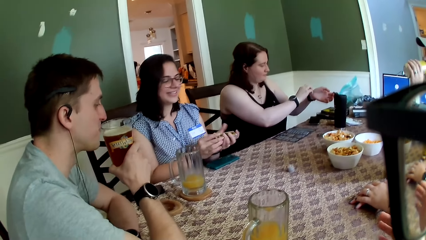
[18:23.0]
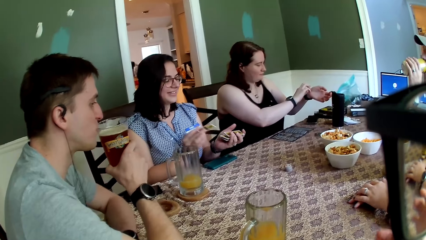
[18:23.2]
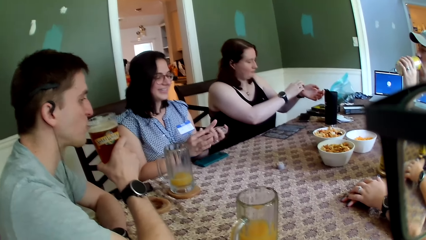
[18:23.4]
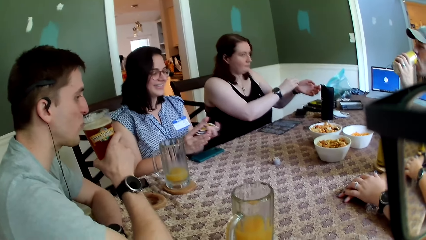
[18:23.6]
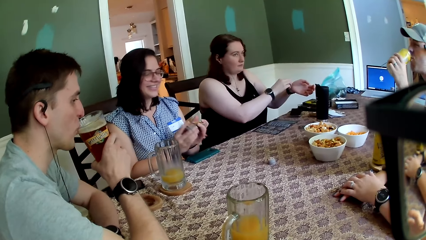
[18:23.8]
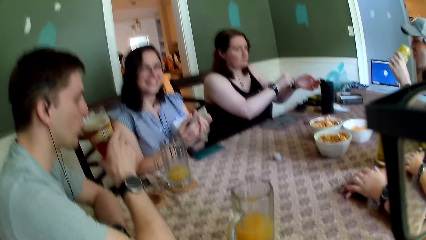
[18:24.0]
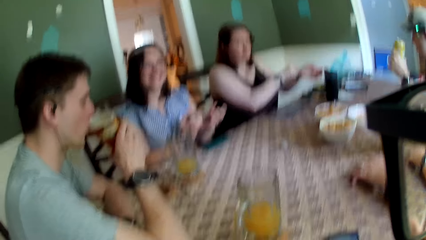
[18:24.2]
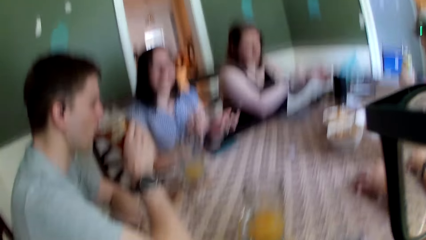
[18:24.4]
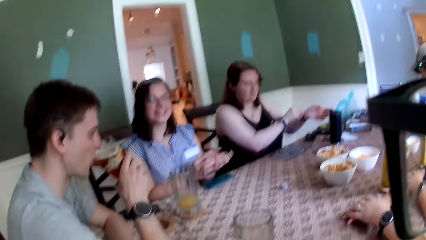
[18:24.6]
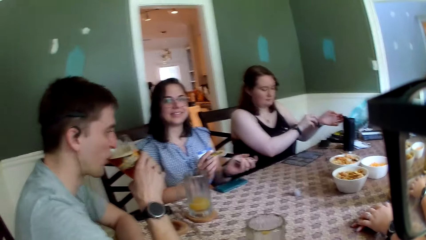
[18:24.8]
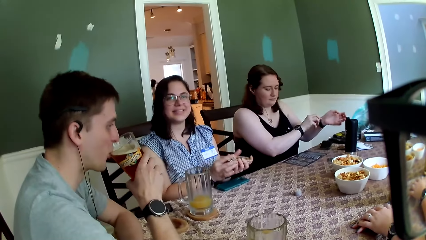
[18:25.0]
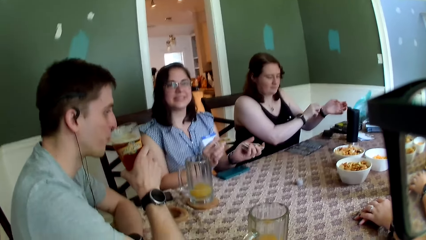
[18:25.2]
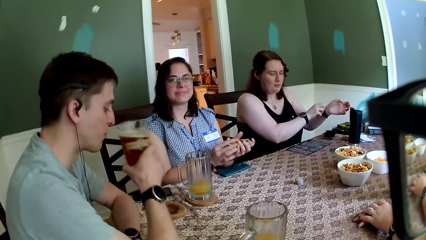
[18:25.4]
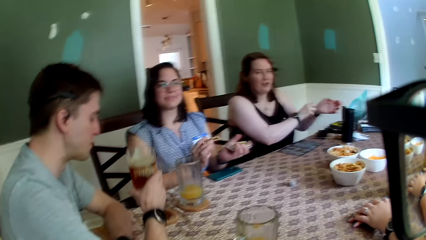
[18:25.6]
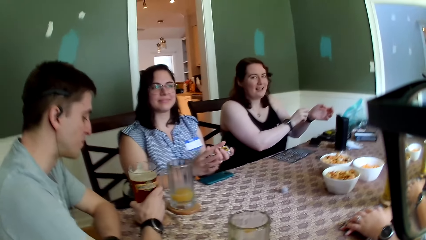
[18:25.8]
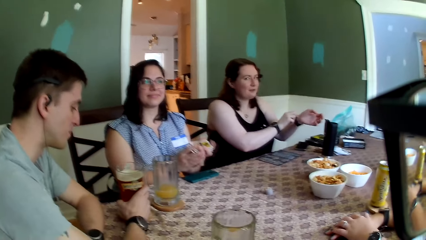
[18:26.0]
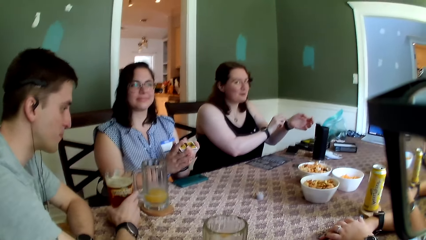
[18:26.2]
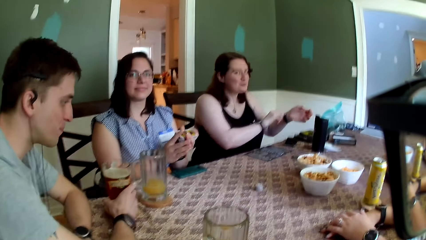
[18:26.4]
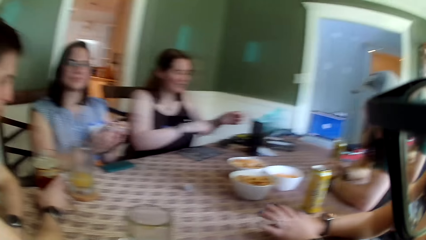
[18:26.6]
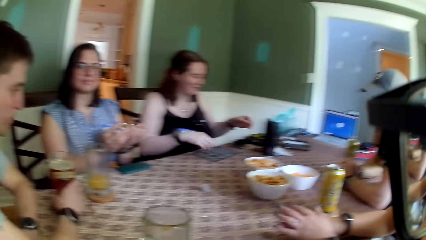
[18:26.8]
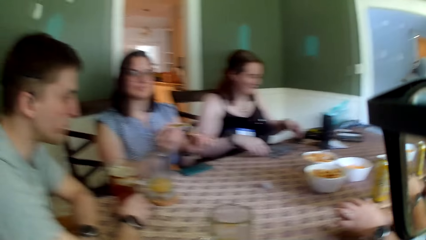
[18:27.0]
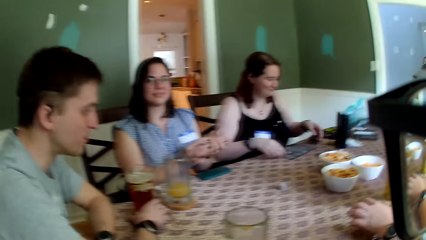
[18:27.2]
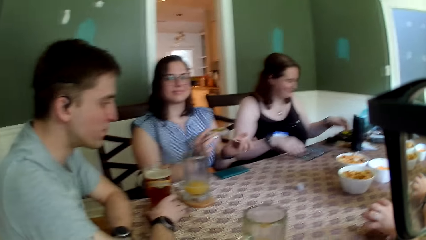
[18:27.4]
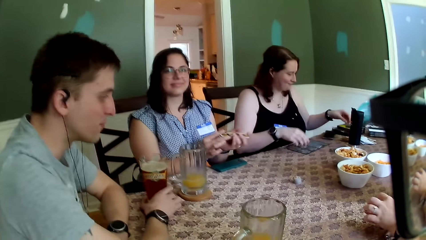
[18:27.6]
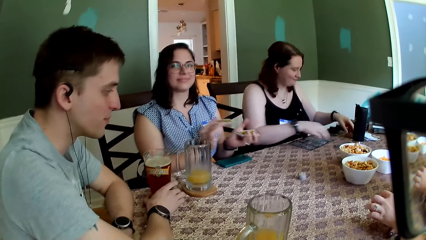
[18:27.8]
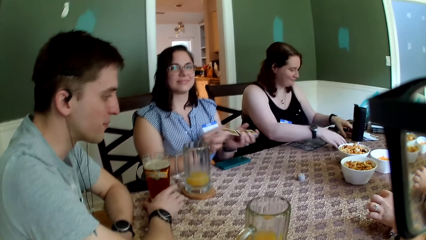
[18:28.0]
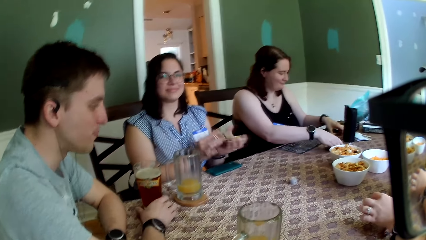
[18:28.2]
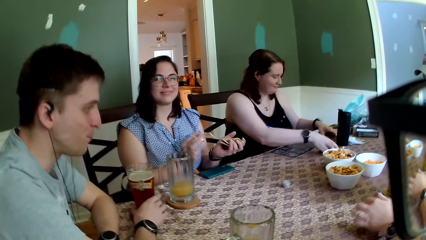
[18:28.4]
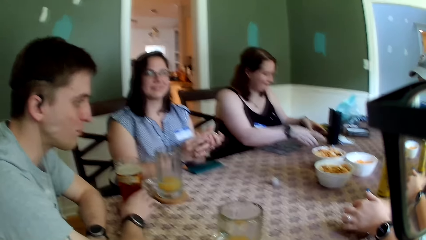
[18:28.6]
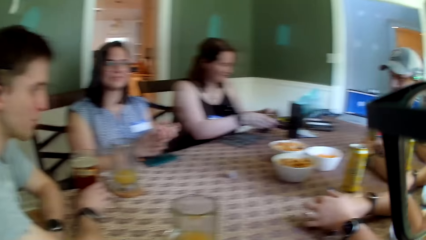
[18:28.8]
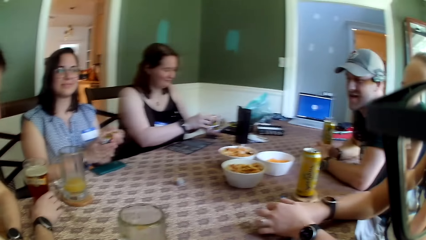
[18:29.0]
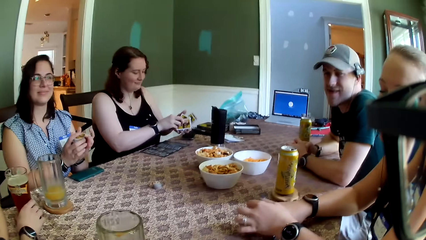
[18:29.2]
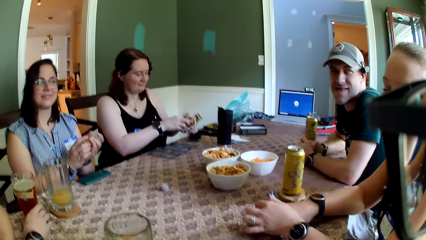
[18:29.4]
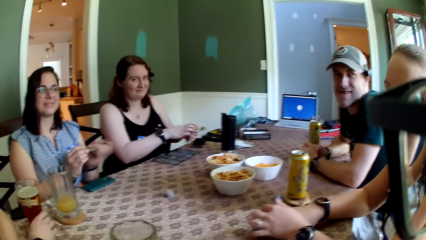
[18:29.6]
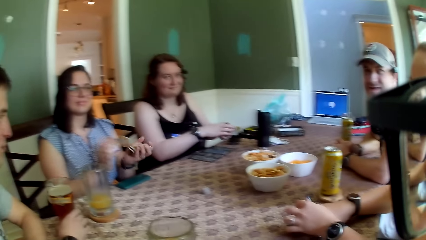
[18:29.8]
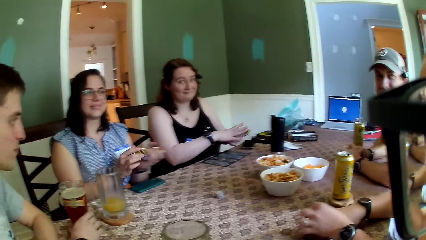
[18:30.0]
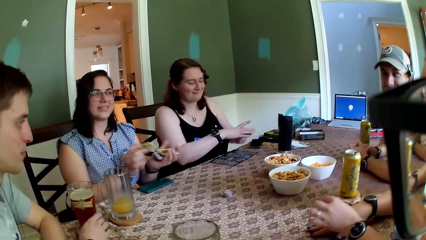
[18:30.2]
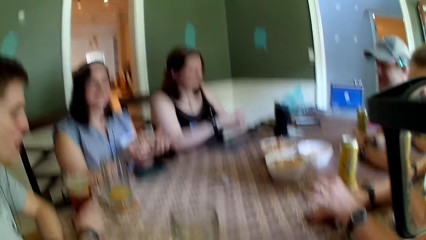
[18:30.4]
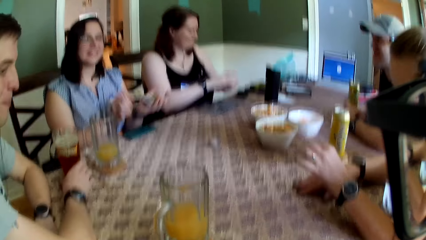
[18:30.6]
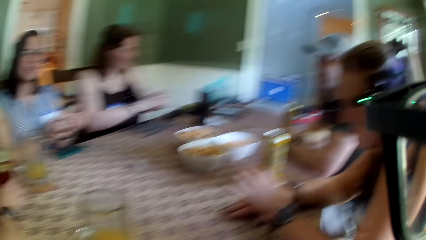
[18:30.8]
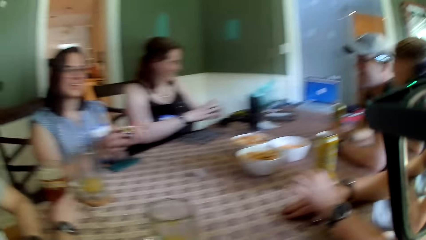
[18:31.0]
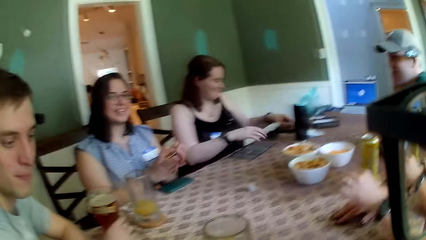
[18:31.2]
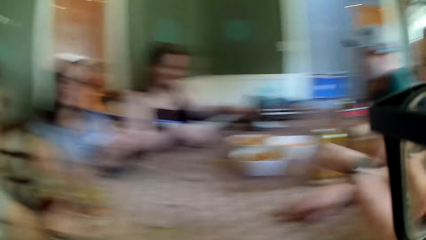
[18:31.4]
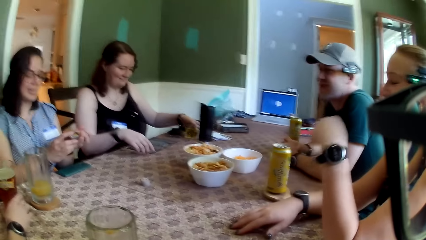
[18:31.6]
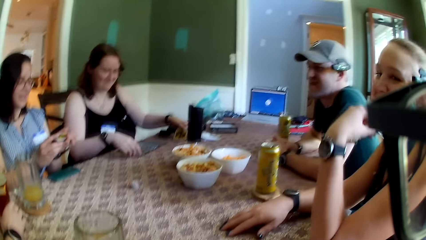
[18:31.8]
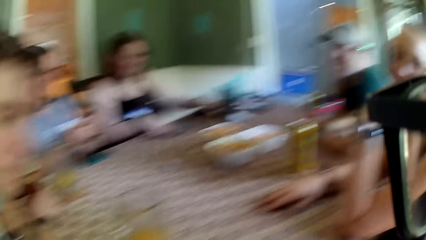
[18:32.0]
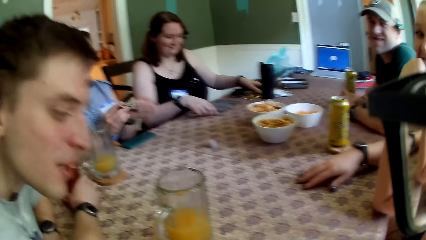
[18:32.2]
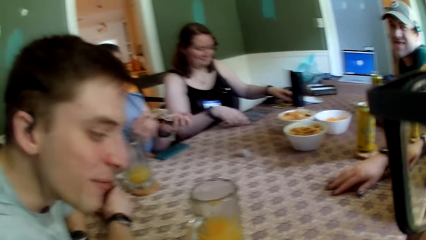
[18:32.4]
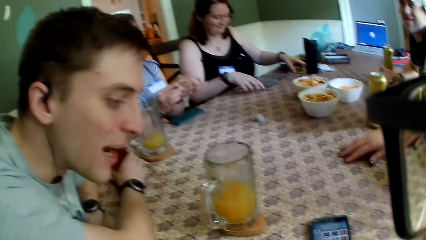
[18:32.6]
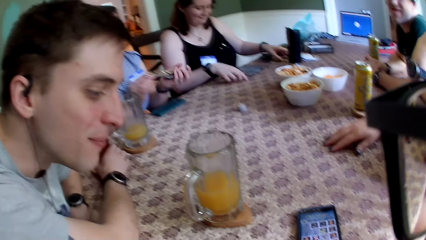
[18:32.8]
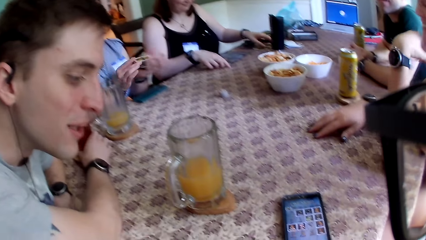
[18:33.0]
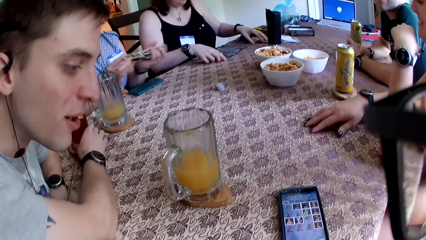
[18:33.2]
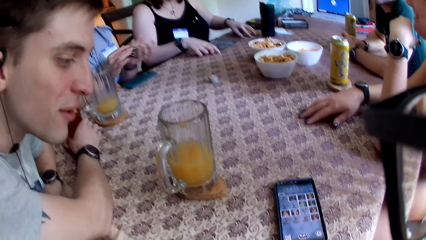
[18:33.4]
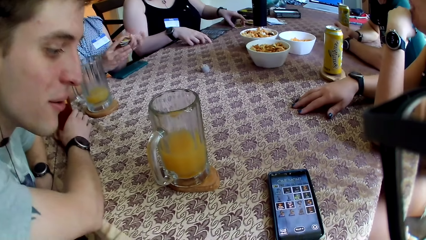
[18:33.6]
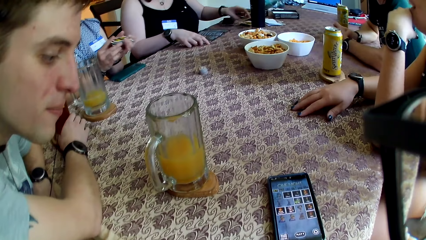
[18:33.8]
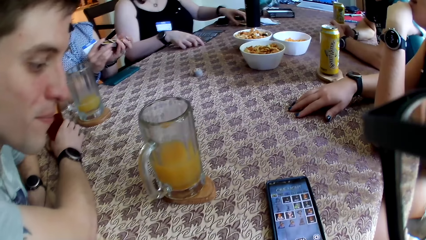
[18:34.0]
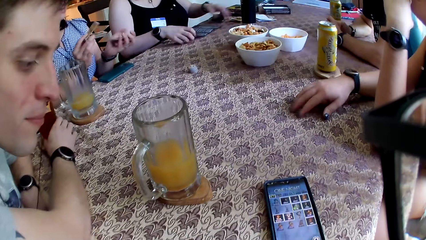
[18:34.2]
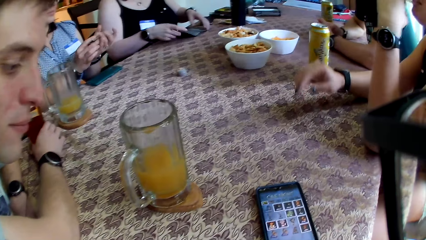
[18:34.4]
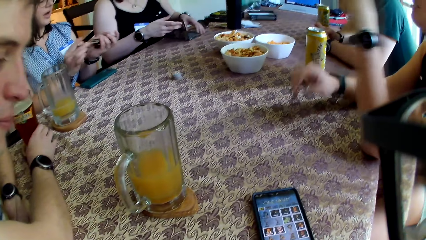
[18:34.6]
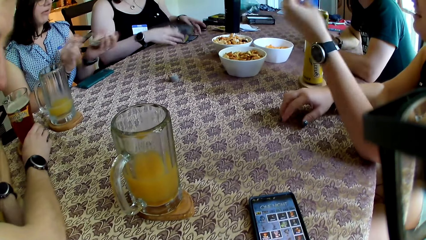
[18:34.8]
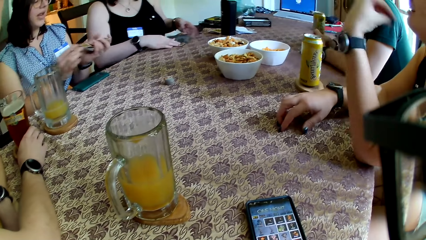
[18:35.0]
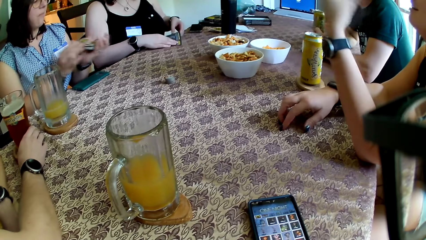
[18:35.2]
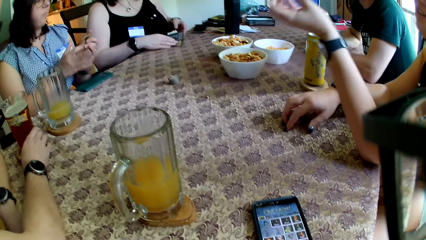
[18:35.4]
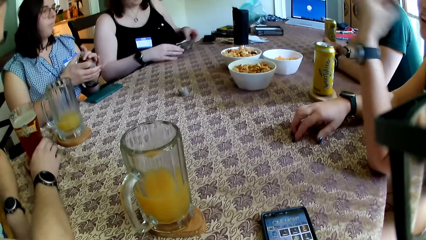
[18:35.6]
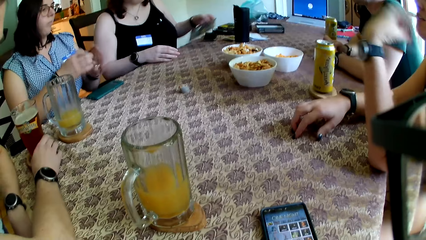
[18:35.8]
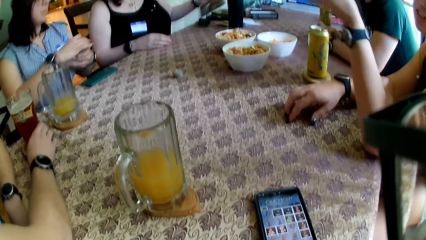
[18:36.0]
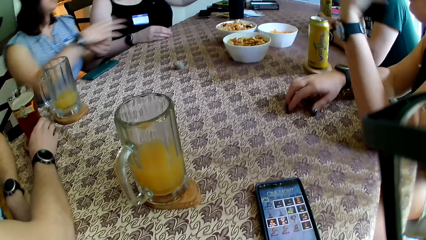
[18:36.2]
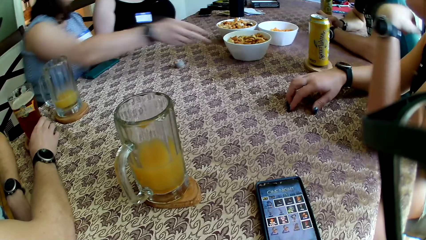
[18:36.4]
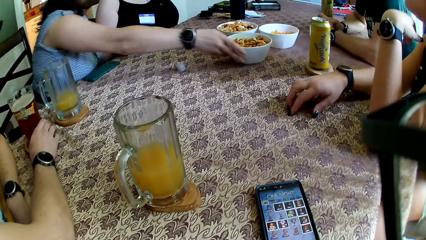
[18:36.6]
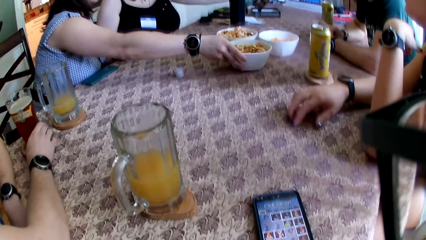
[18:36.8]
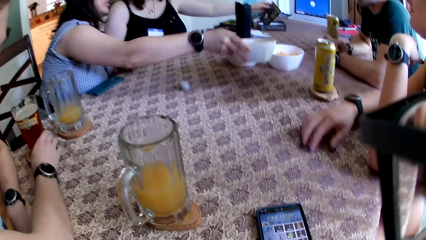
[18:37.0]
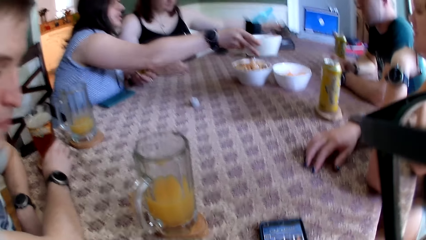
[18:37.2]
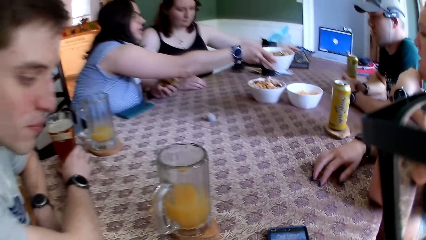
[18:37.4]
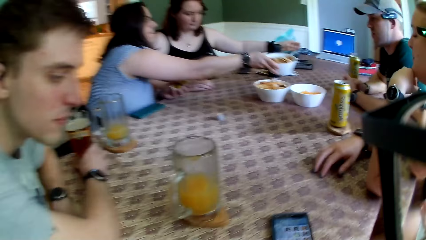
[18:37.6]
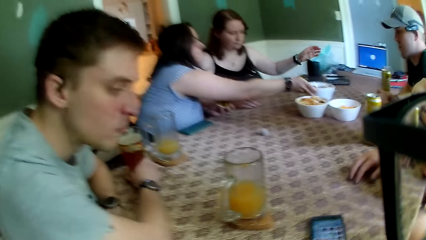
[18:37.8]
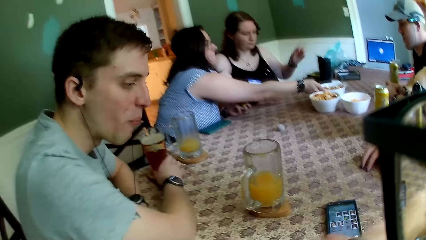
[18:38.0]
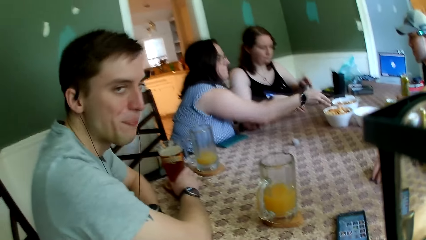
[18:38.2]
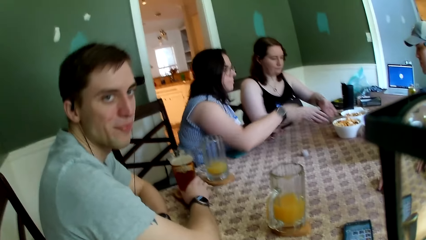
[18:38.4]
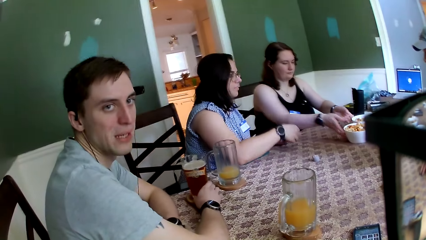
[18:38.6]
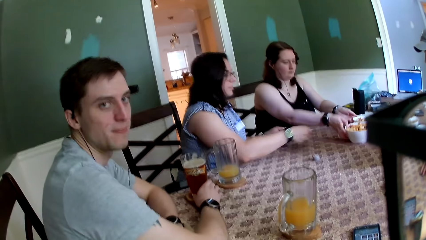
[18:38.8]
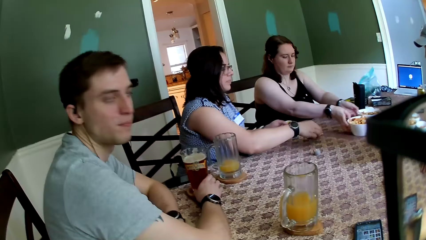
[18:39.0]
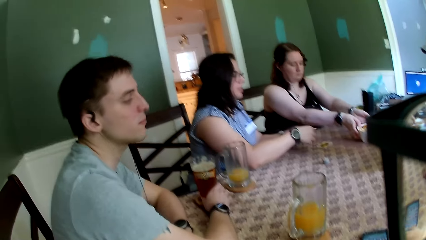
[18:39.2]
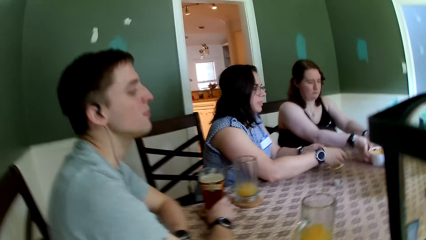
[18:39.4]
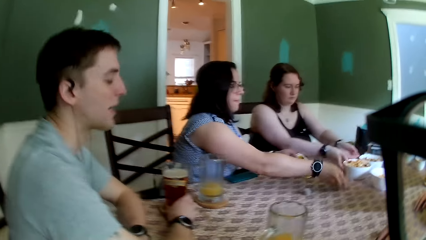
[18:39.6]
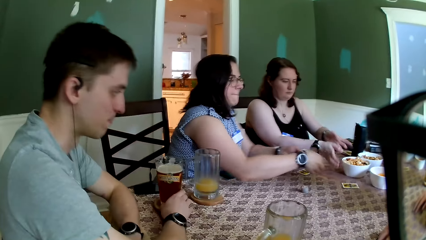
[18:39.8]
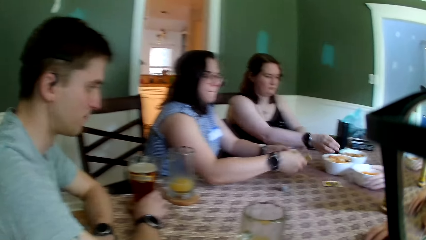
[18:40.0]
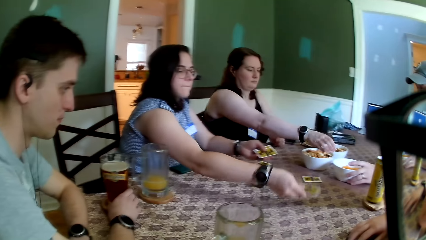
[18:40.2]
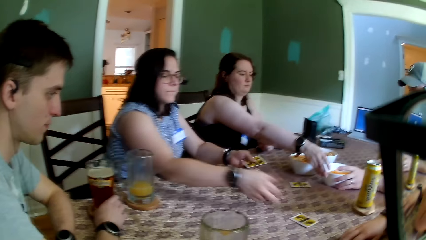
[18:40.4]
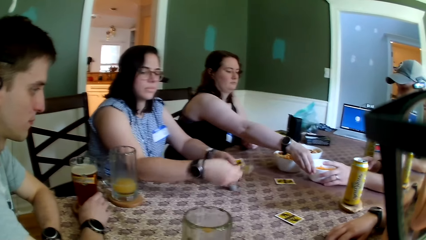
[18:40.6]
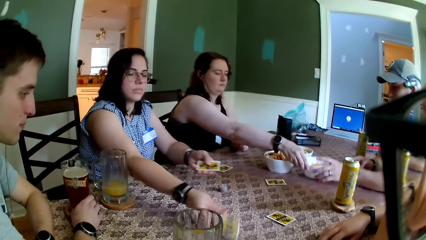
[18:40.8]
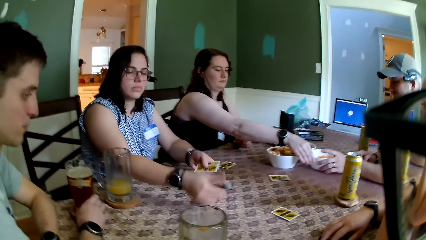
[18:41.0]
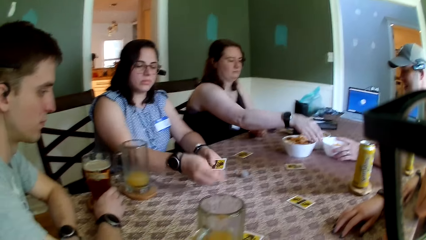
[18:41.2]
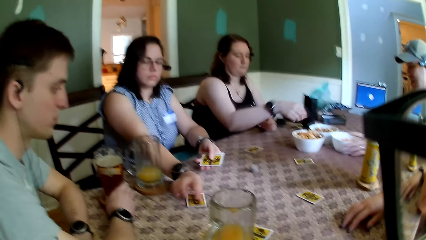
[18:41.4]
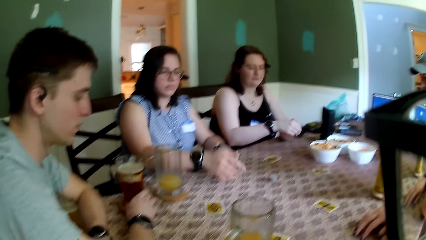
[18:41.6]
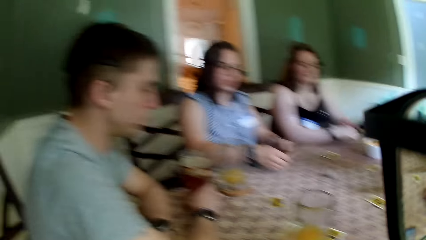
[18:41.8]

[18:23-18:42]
The camera wearer looks around. A woman carries a card from the table with her left hand. She drops the cards on the table. A man reads from the camera wearer's phone. Another woman carries the bowl of snack on the table with her right hand and keeps the bowl of snack on the table. The first woman adjusts the bowls of snack with both hands on the table. The second woman shares the cards for the first woman, for another man, for another woman, for the camera wearer and for the first man.
